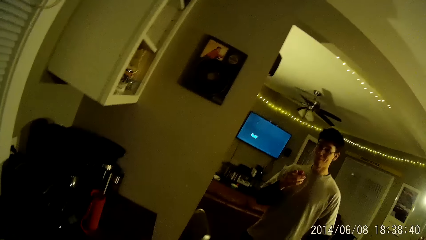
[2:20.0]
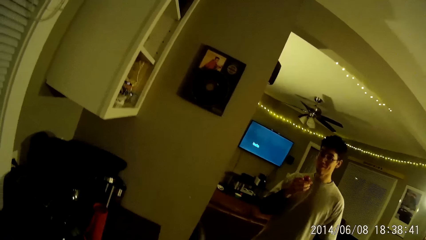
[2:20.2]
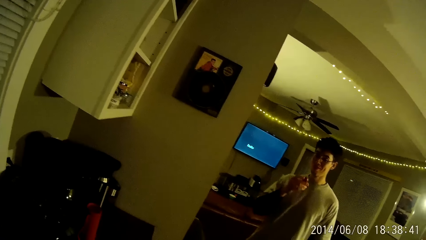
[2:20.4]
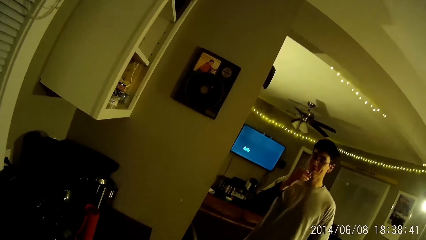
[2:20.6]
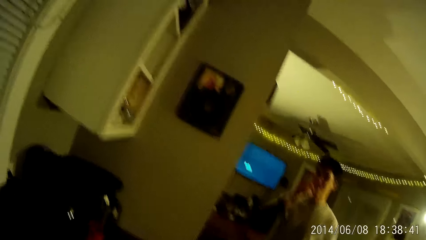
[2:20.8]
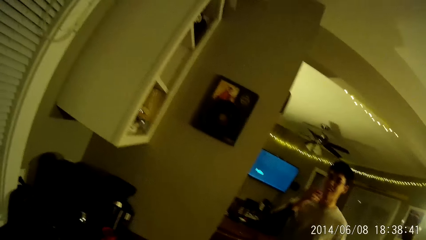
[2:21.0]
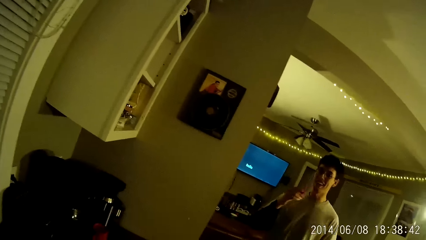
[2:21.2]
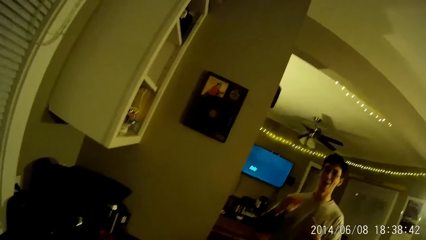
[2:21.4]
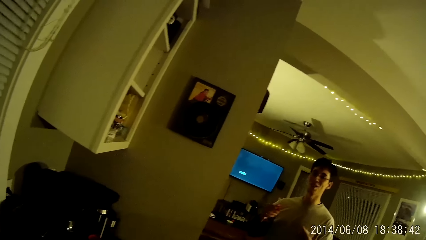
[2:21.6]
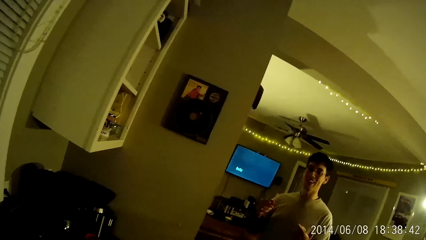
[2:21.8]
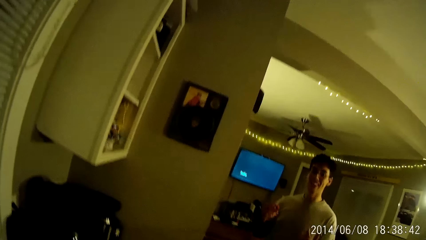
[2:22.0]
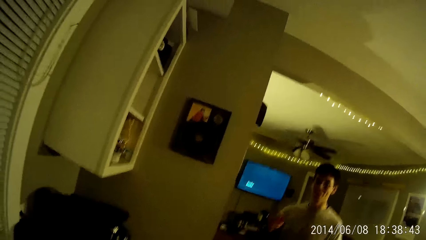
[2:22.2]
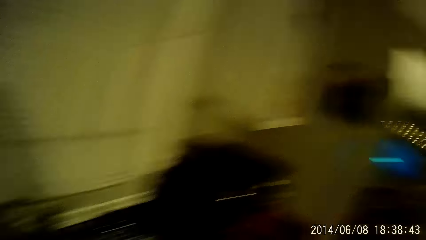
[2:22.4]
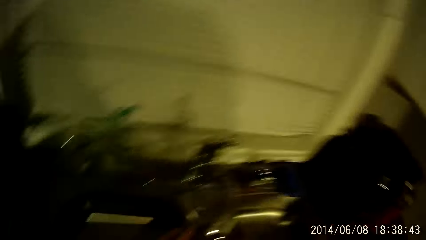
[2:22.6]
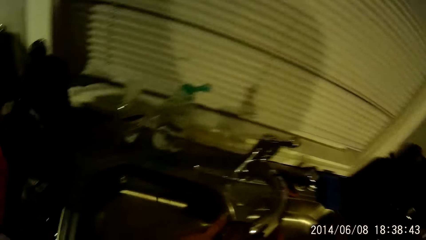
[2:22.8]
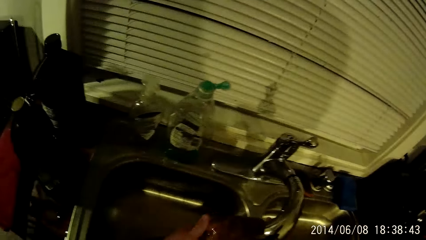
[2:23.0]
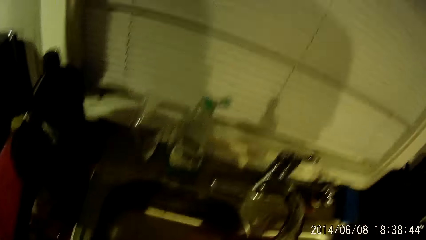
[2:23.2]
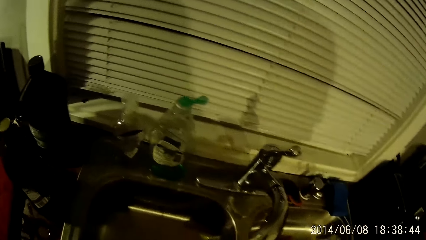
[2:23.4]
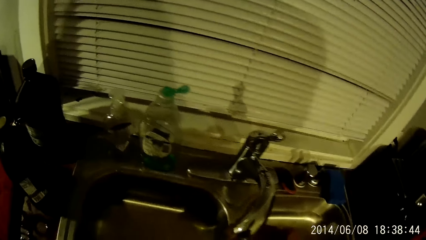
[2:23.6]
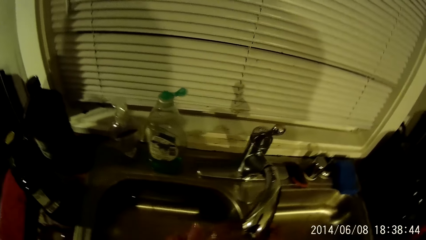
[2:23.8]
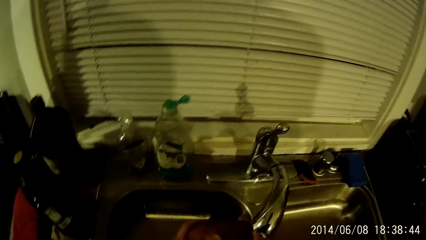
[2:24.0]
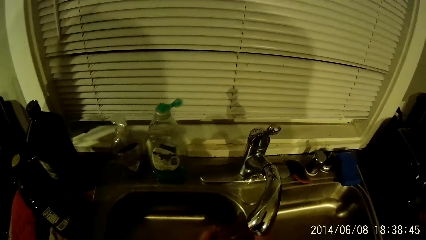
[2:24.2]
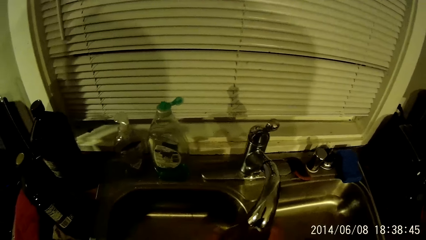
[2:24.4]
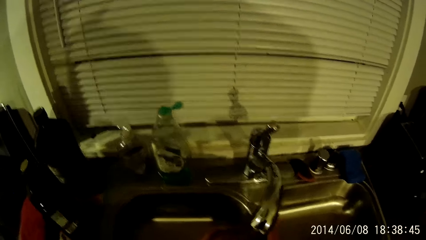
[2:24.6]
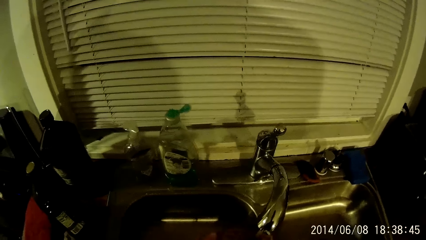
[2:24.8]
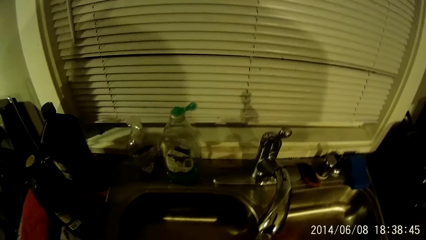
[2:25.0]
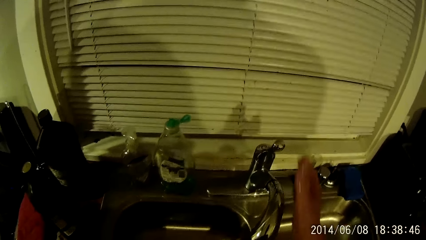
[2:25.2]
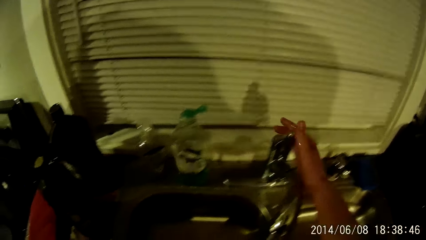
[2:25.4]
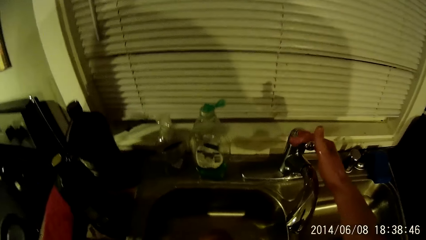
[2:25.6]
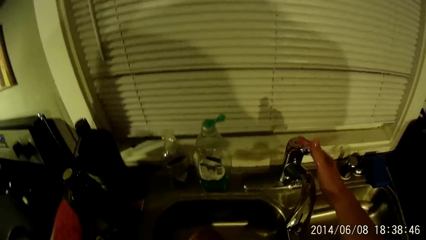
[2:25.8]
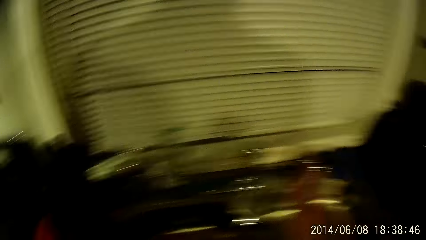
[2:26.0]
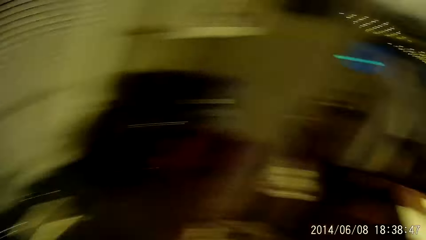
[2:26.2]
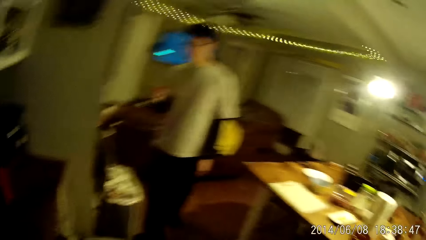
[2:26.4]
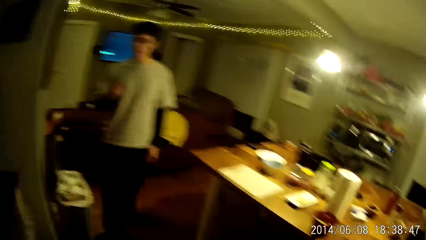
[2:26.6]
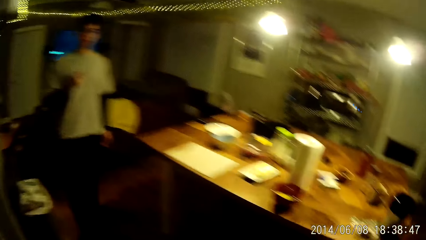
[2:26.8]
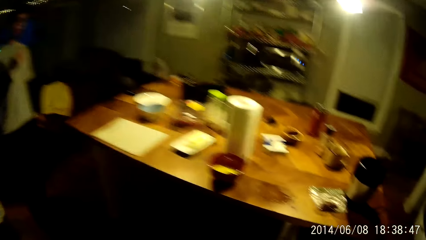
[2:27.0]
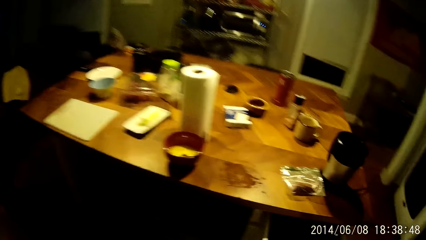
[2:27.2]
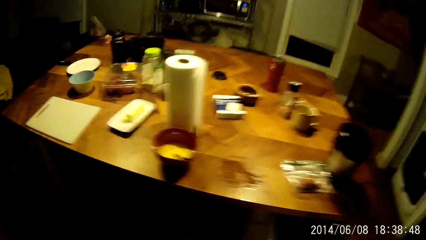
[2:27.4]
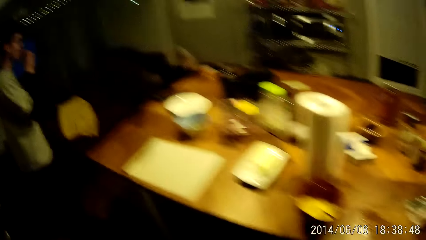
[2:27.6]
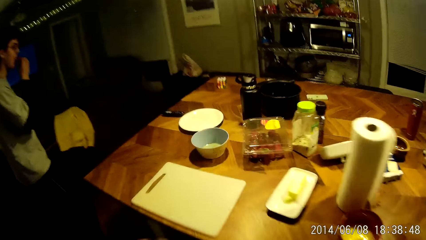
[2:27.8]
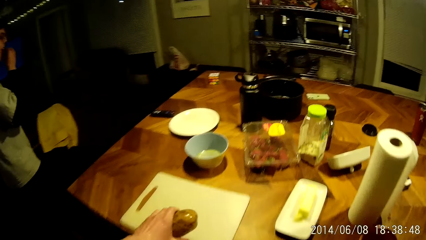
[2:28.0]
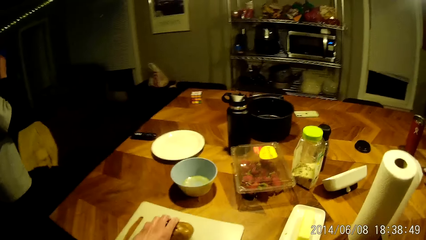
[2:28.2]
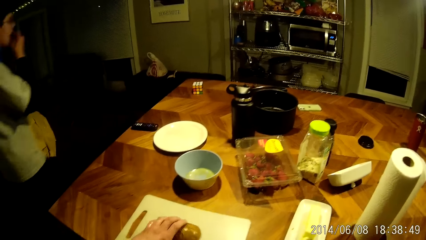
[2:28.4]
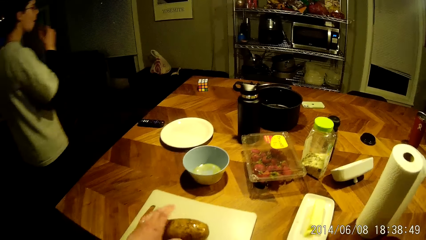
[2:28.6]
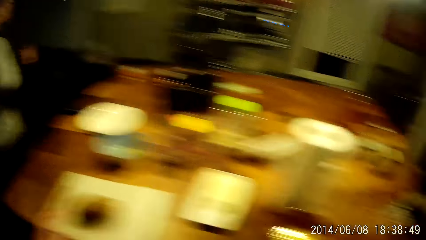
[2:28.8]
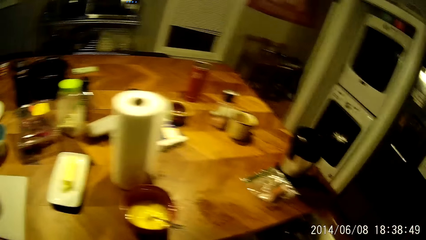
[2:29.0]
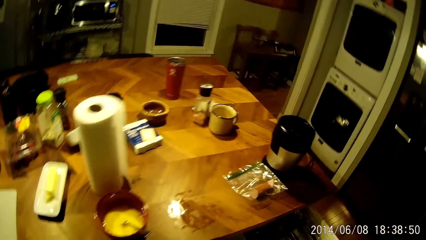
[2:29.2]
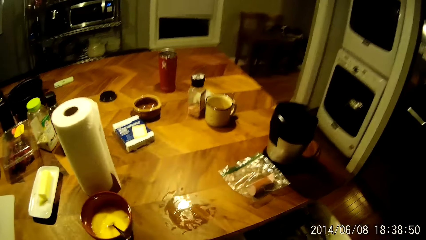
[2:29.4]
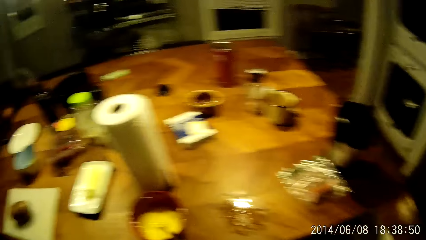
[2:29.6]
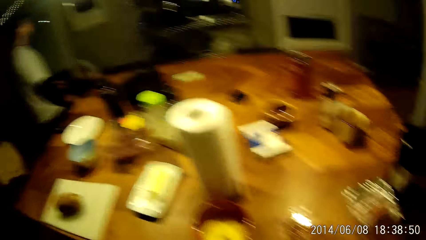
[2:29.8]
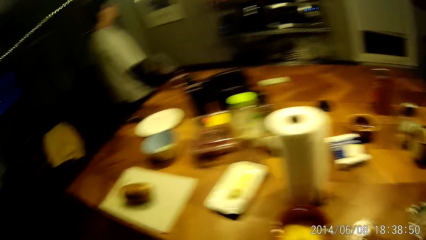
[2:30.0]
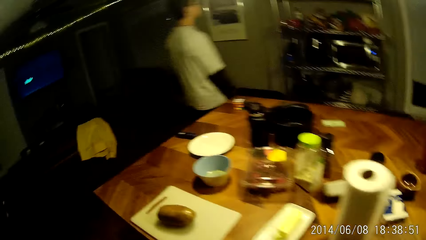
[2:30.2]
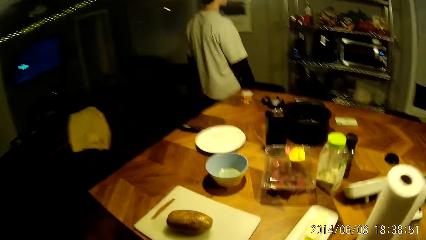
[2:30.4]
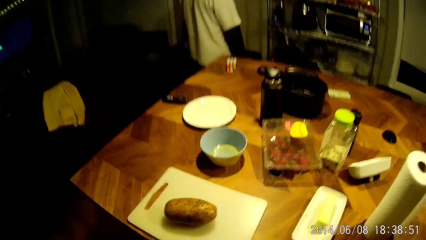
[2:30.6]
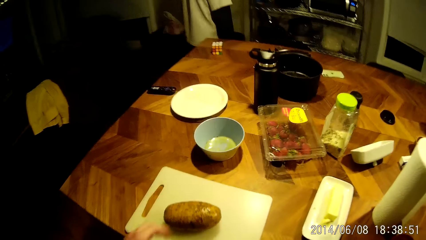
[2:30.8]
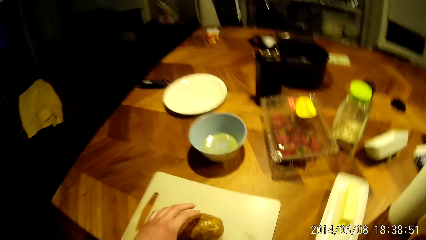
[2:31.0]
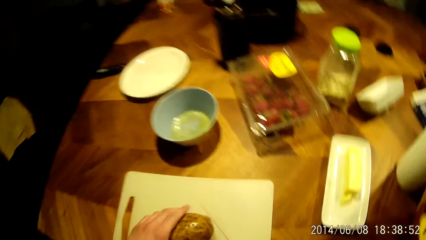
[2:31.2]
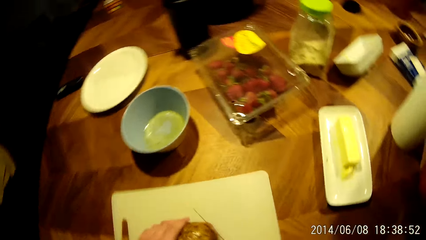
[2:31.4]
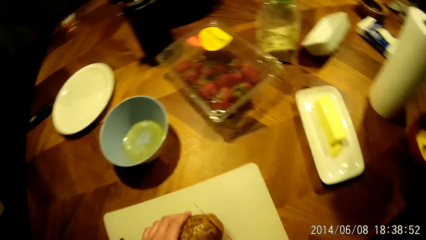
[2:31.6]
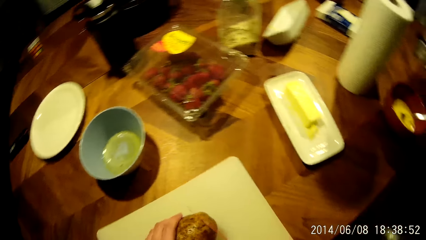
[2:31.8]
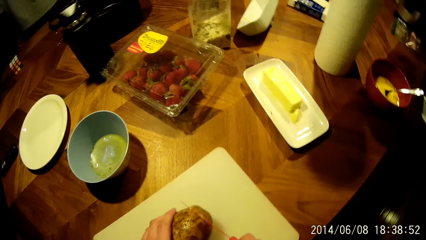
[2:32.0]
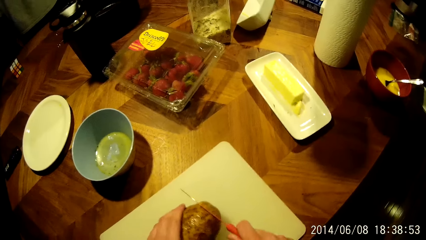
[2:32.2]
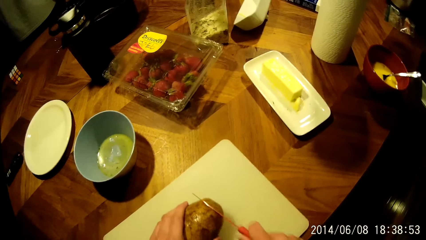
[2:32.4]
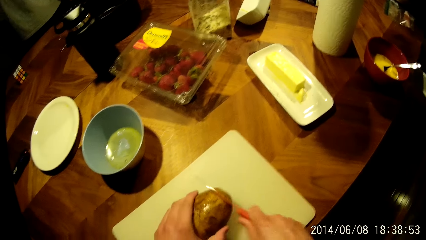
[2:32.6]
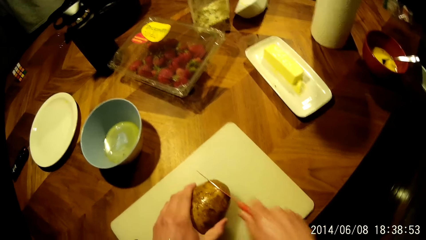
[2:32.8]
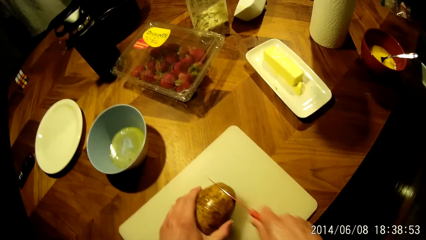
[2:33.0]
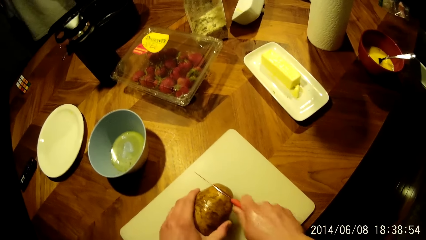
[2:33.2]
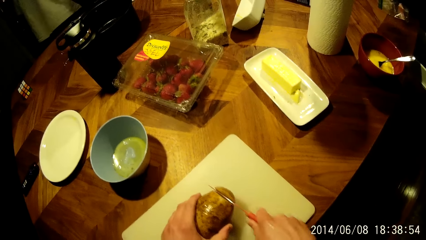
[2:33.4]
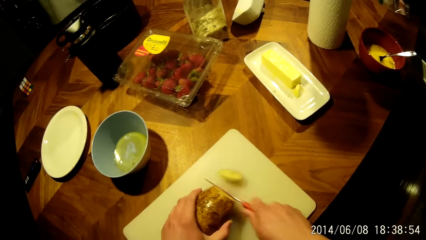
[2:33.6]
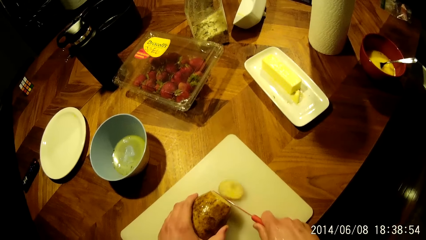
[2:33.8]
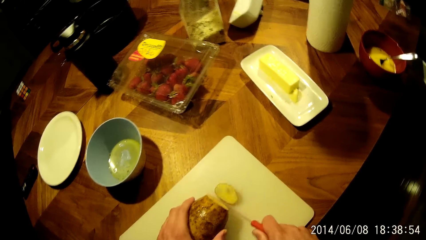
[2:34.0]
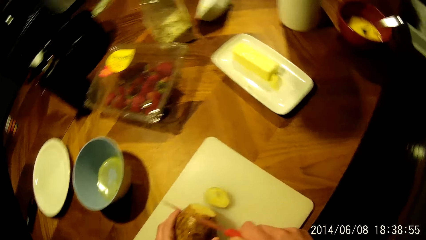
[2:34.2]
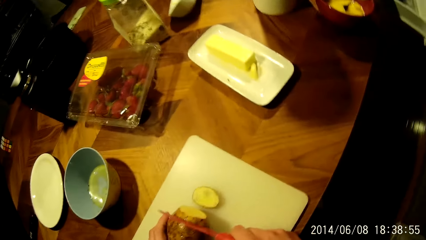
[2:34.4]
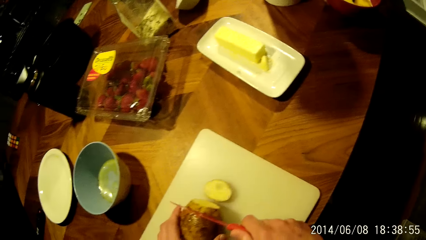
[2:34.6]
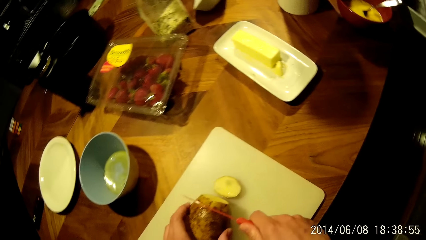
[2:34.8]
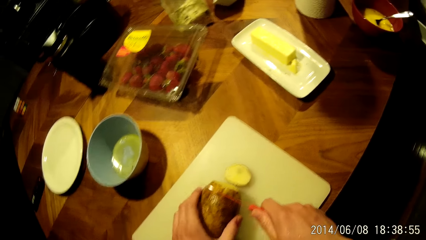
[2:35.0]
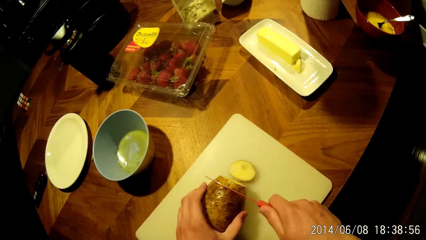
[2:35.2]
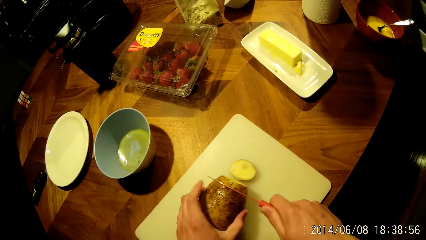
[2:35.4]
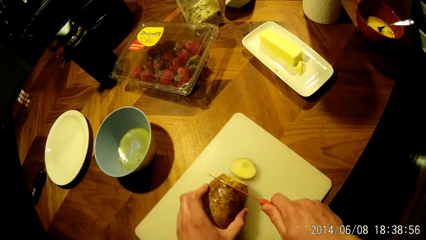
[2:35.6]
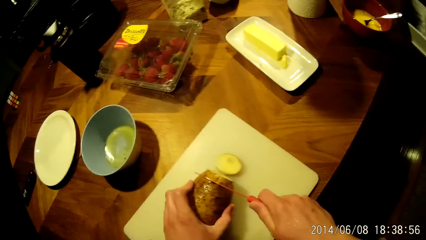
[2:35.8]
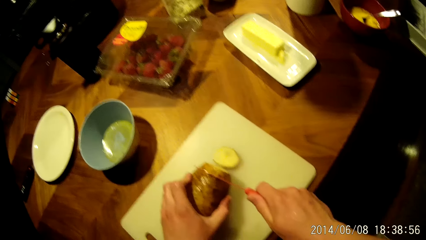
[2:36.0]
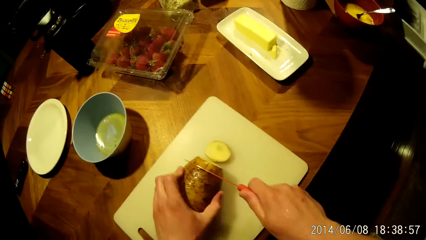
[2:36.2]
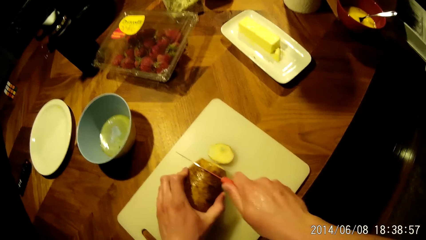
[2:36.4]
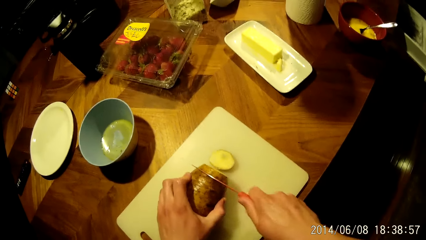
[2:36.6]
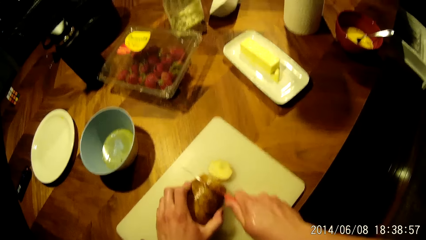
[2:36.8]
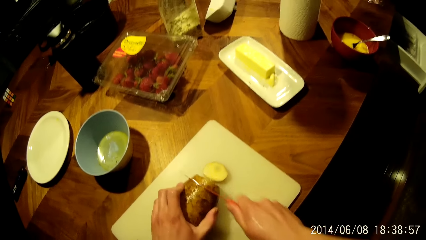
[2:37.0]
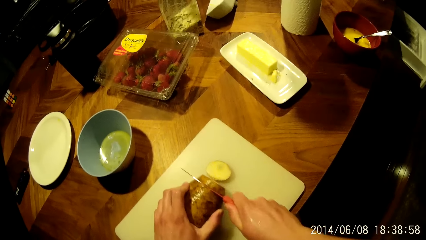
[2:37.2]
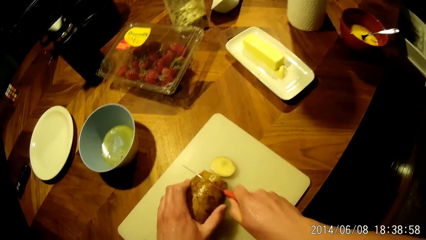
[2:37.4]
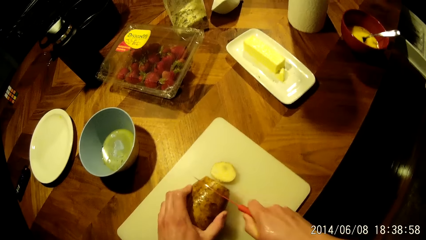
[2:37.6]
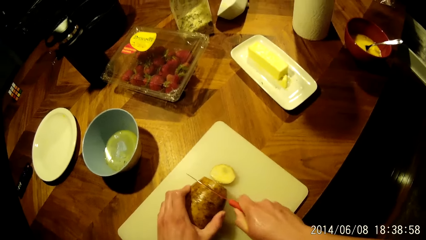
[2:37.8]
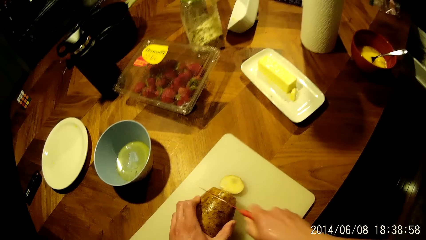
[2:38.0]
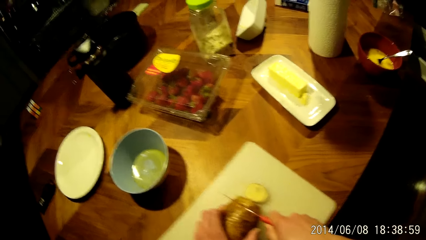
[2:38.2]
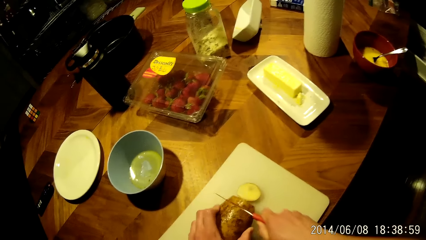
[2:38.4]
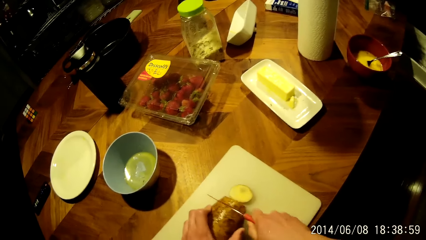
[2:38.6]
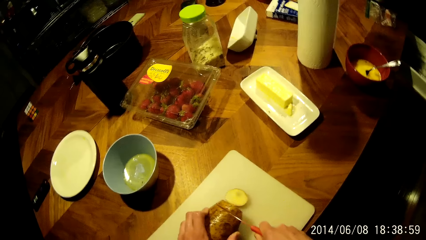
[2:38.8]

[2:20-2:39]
The camera wearer closes the tap on the kitchen sink with his right hand. He walks around the house. He places the tuber of potato on a white cutting board with his left hand. He cuts the tuber of potato with a knife in his right hand.
